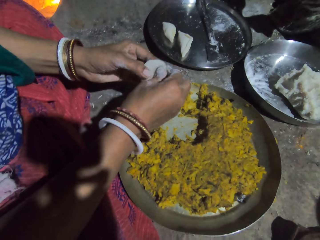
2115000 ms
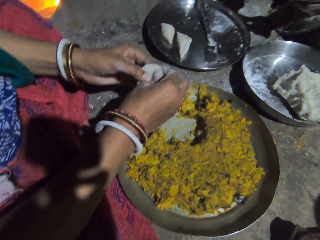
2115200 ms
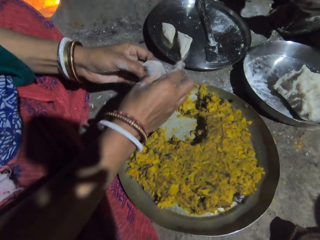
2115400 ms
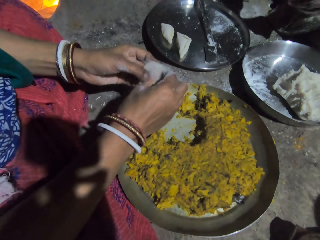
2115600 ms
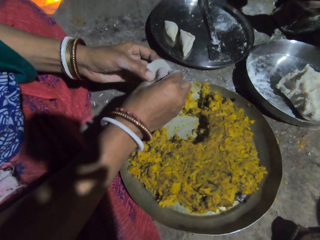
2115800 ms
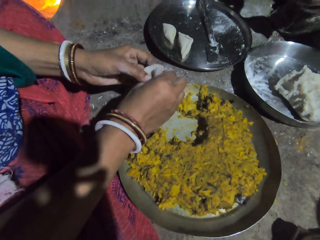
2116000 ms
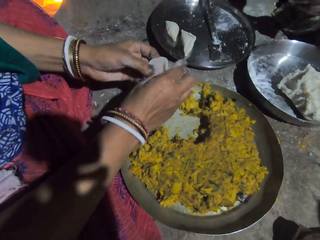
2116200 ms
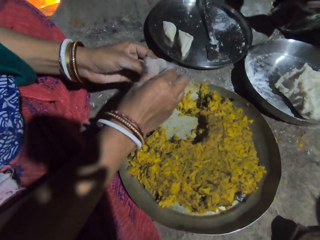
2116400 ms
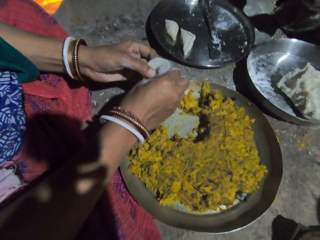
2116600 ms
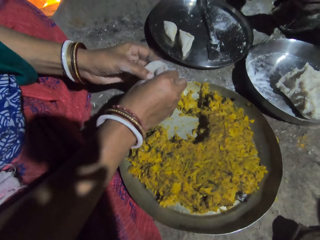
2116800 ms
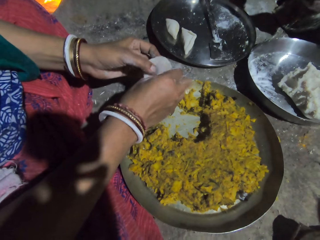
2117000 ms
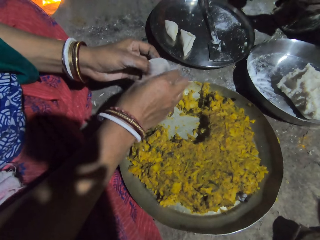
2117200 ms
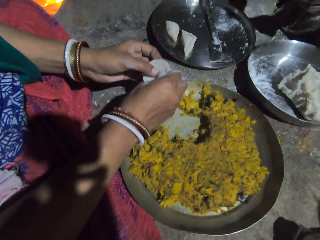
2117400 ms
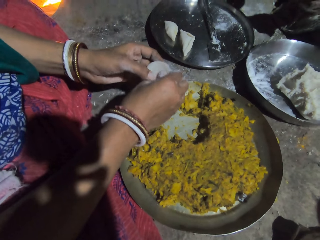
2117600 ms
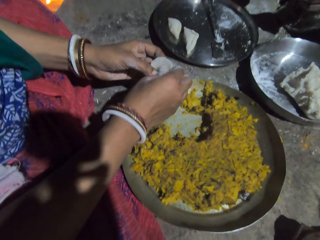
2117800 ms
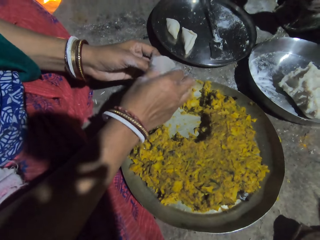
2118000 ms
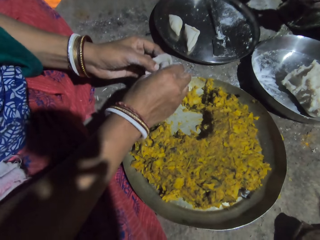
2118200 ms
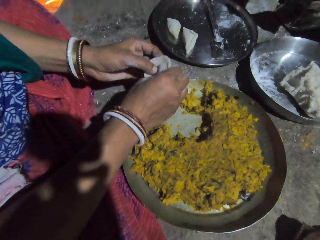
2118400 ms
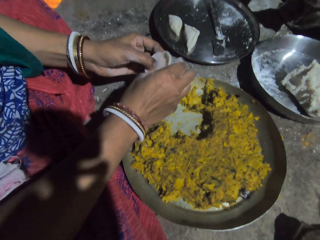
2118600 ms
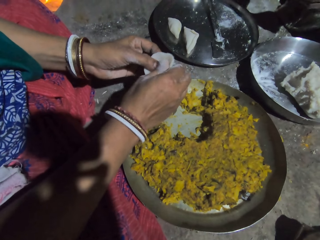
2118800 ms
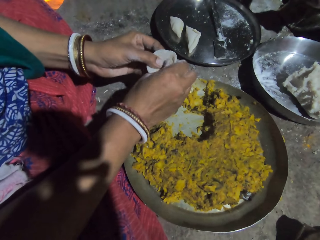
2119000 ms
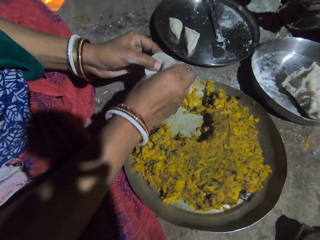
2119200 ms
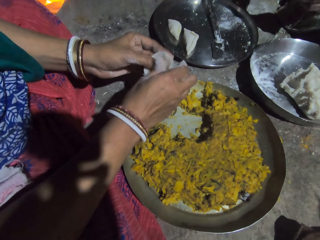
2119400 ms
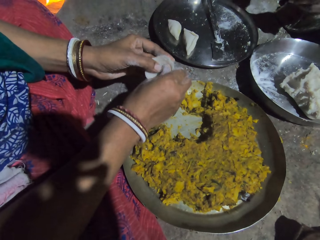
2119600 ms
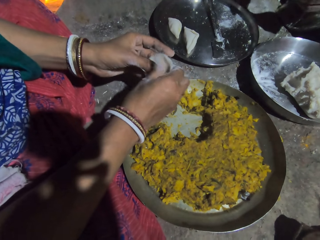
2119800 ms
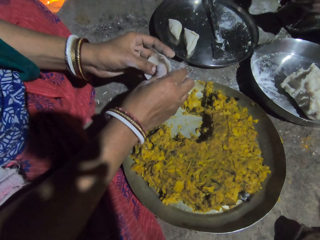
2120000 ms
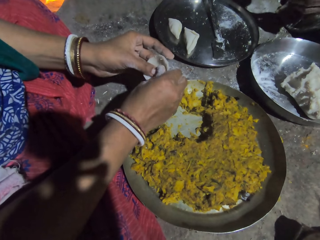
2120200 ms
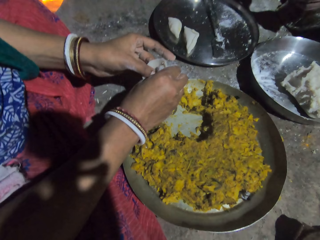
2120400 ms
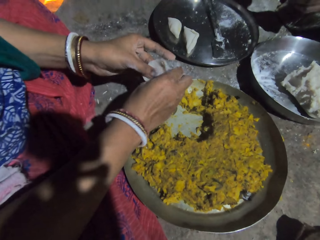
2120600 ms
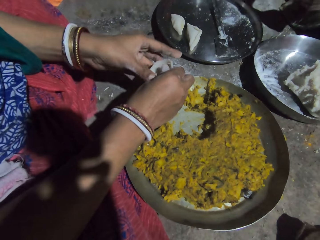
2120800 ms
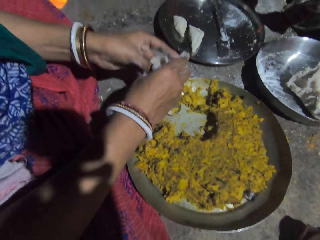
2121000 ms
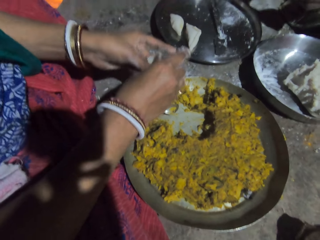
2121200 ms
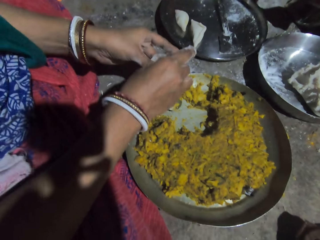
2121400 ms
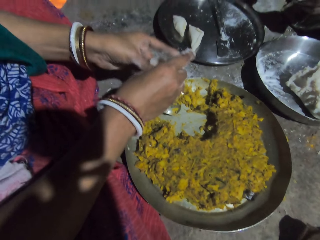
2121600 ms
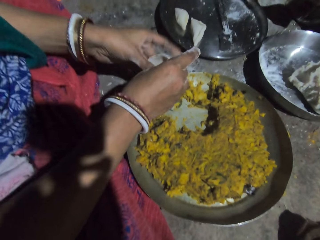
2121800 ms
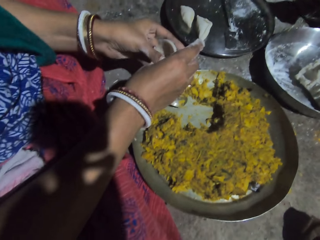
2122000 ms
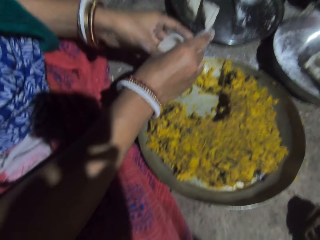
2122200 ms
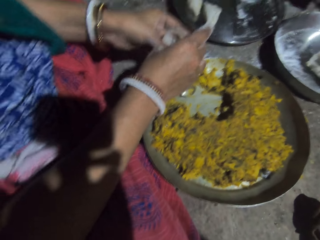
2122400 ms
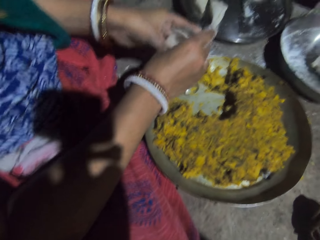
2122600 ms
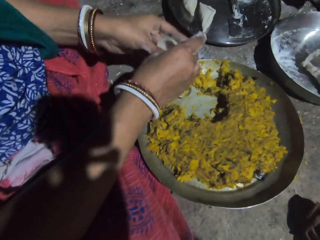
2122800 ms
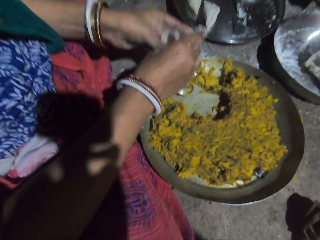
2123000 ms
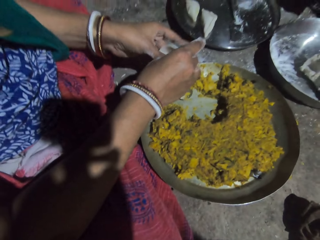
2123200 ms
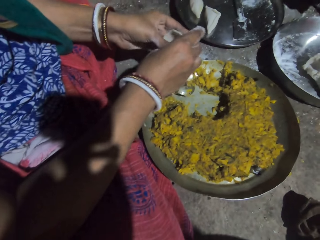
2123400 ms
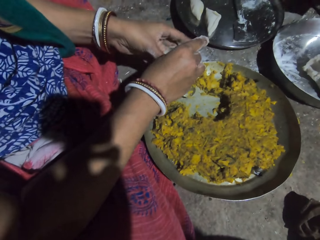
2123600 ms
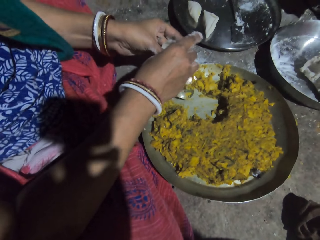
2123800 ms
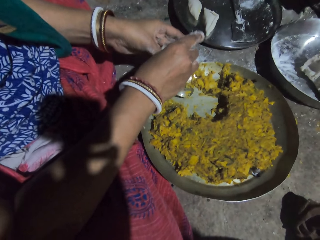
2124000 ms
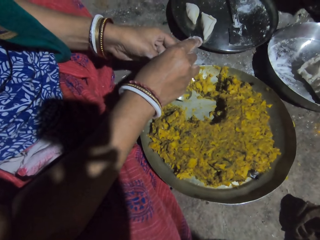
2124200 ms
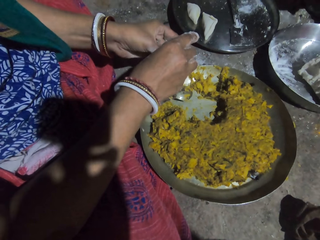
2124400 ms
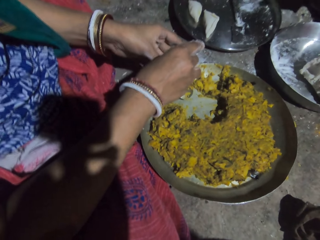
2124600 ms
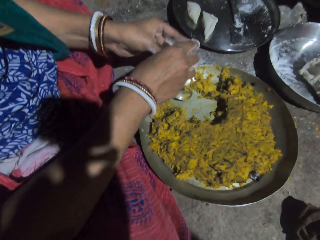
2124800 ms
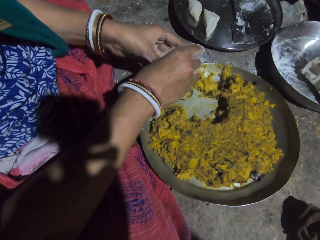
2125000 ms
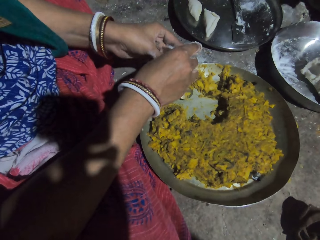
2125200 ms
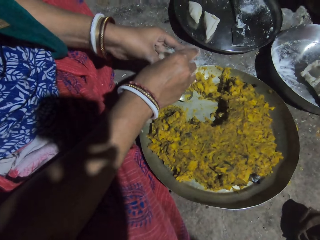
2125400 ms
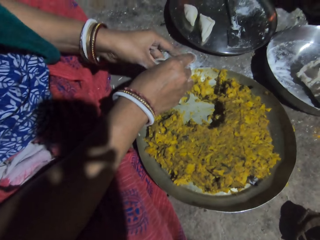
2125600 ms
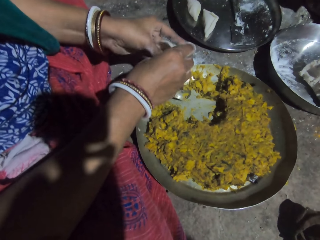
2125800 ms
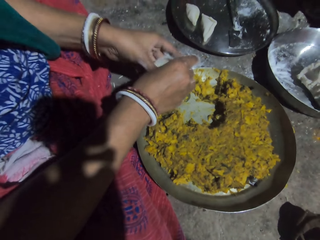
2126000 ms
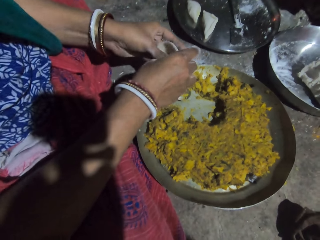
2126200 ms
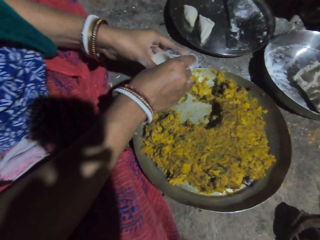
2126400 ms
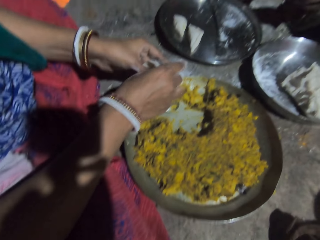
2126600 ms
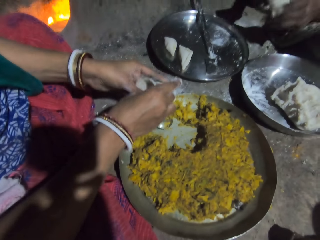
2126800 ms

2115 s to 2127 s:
The camera wearer interacts with a lady. They make space in the dough.

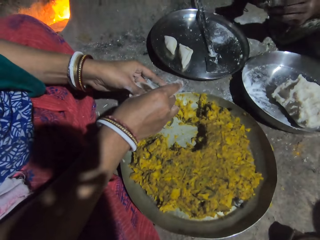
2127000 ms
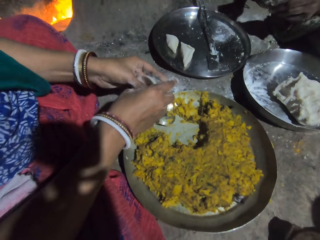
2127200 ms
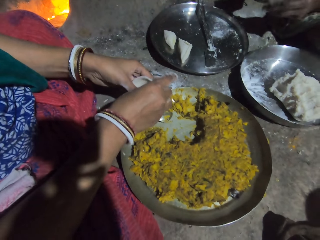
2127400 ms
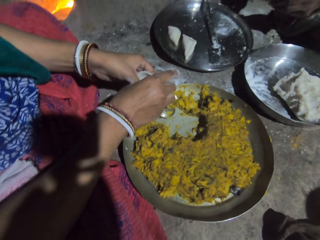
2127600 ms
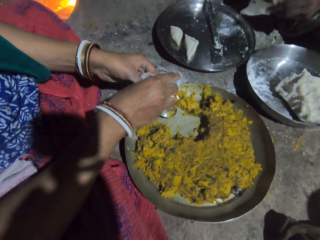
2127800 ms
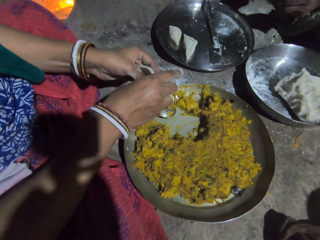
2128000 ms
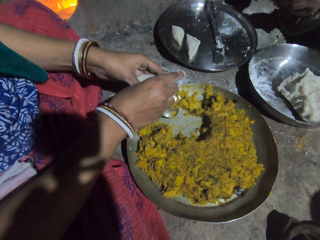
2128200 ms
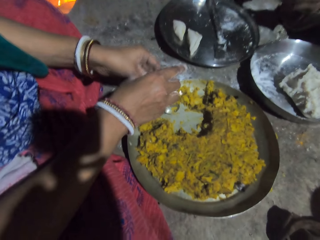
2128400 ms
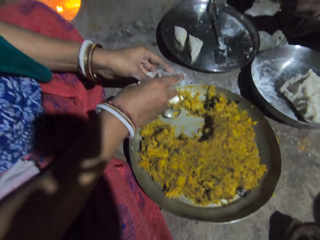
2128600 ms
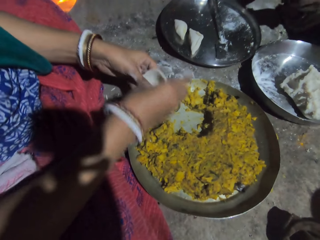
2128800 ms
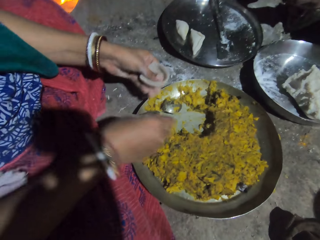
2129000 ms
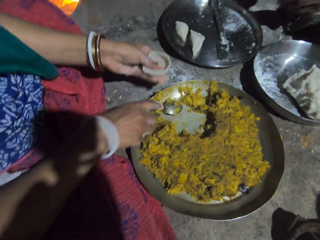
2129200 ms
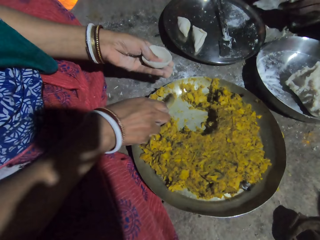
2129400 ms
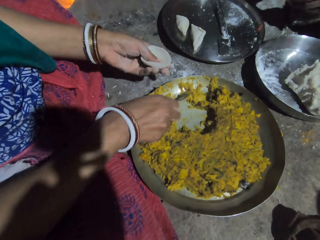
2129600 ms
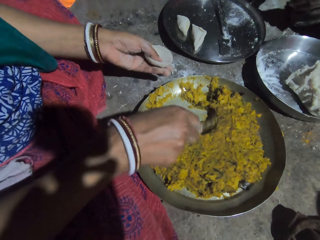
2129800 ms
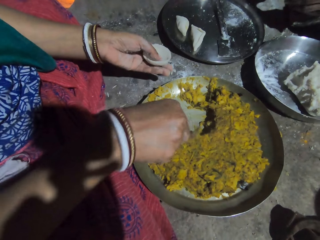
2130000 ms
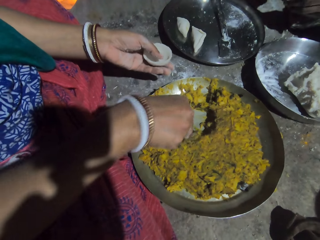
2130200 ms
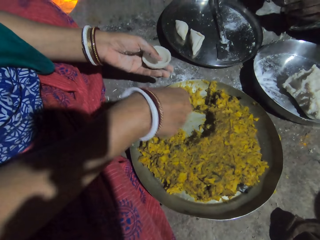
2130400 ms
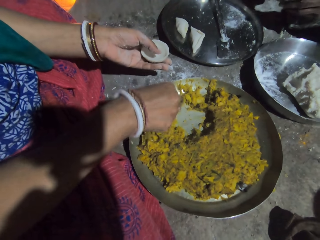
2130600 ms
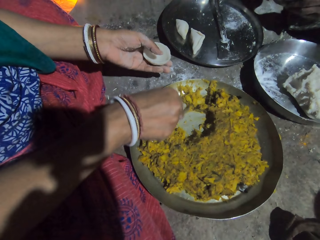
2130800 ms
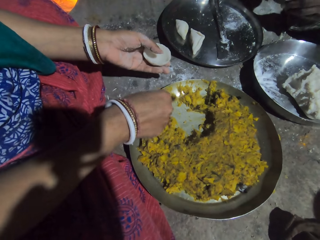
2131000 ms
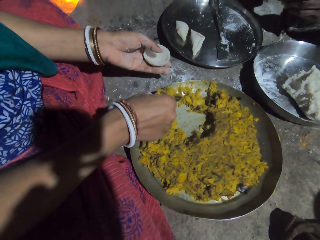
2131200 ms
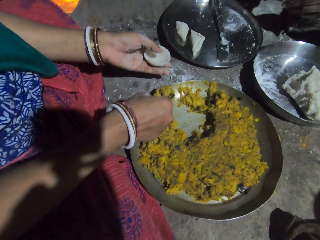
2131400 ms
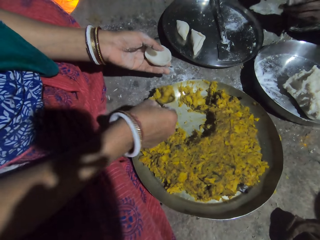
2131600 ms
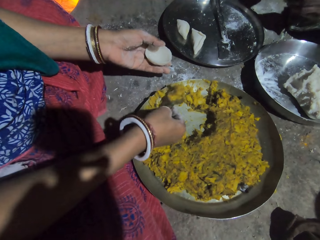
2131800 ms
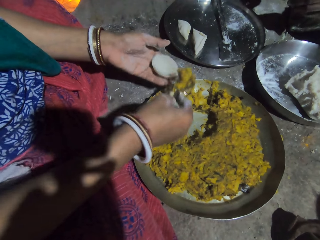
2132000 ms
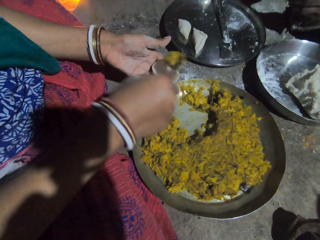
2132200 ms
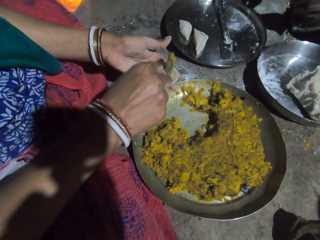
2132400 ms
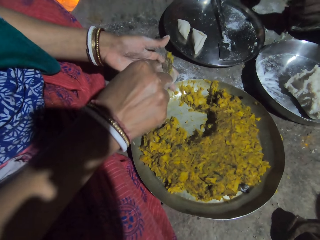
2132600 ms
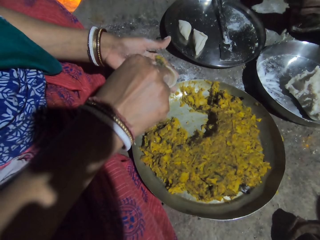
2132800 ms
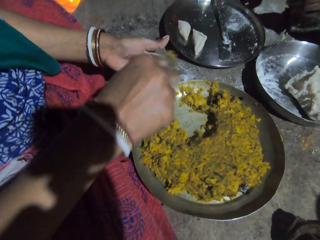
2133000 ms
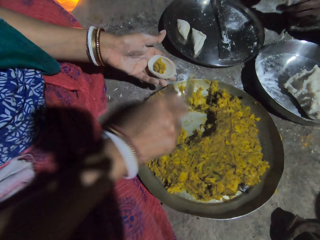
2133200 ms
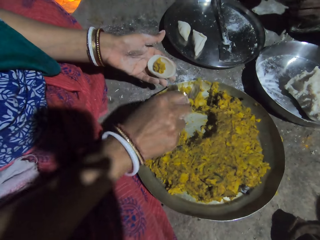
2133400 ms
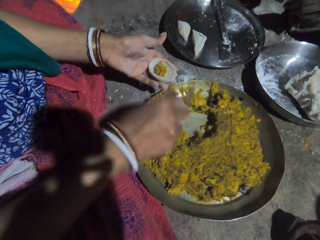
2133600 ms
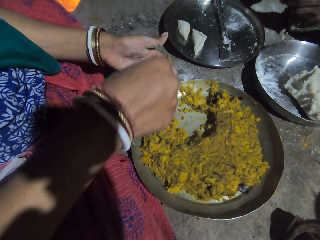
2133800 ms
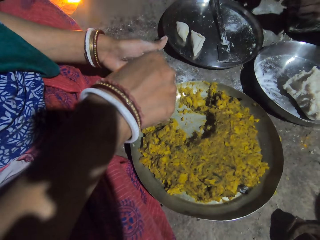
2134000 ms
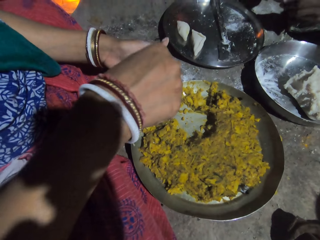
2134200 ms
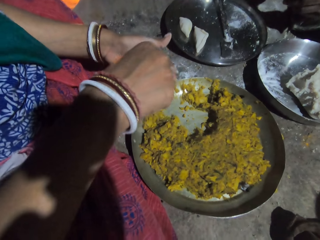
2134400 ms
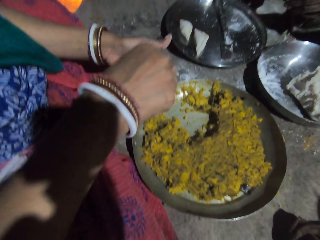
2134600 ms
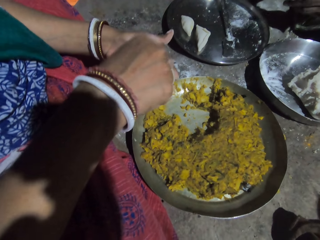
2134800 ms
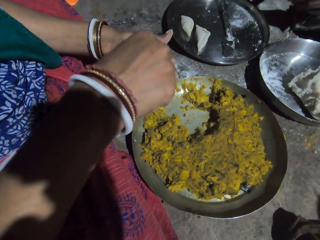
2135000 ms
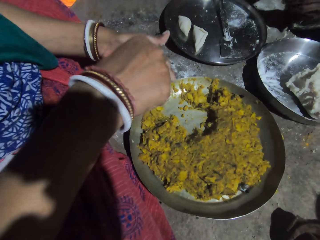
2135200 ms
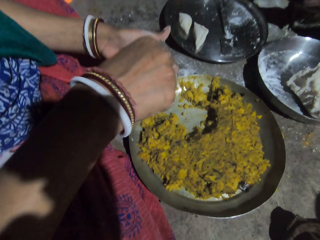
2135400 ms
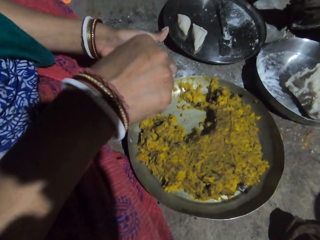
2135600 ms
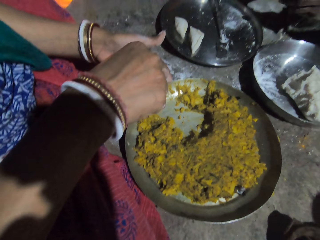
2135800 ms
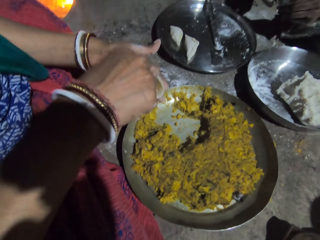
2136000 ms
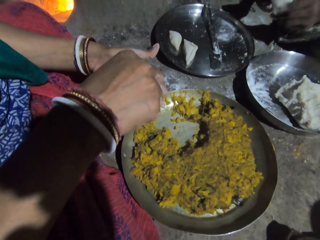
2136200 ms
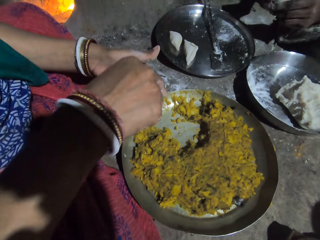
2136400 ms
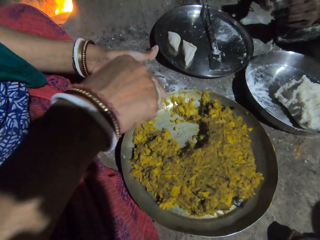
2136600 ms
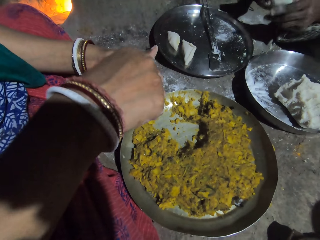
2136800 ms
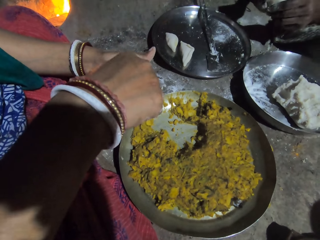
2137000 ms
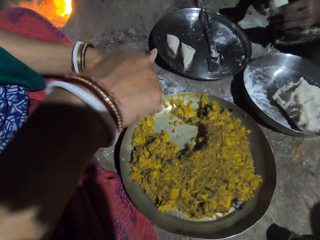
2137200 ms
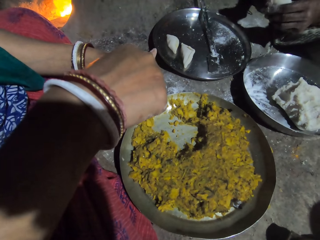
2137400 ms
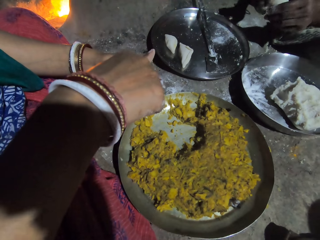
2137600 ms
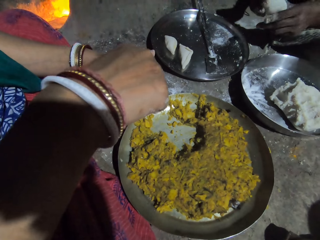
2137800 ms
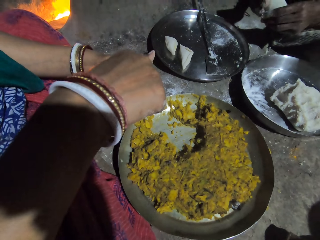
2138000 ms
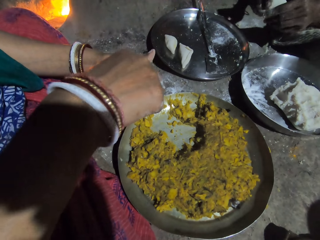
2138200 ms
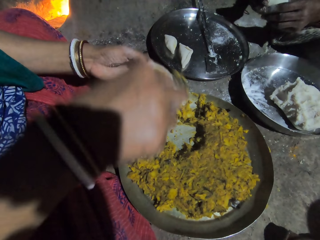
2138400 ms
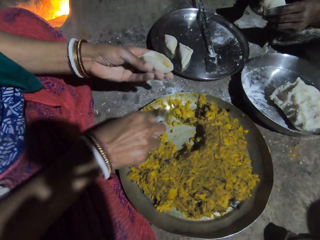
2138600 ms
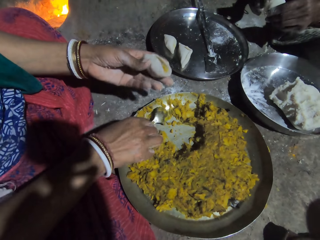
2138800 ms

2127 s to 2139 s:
The camera wearer picks a spoon. They fetch mashed vegetables. They put the mashed vegetables in the dough with the spoon. They hit the spoon down in the tray. They press the mashed vegetables in the dough.
